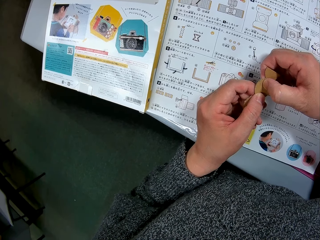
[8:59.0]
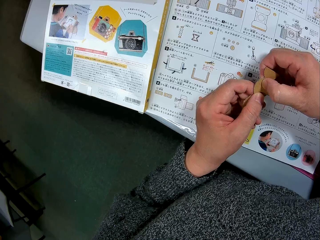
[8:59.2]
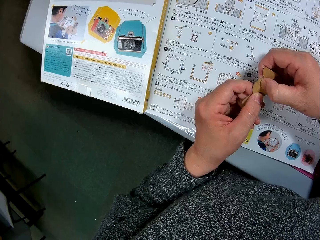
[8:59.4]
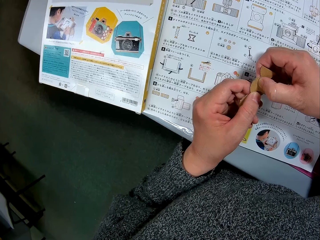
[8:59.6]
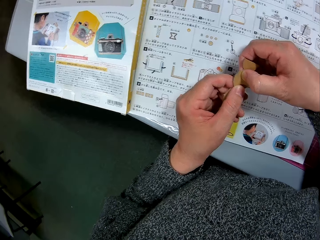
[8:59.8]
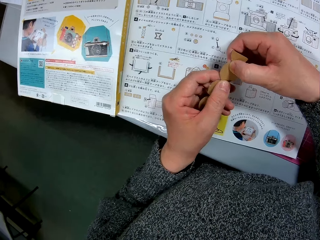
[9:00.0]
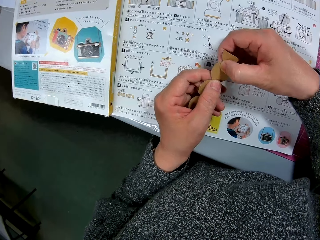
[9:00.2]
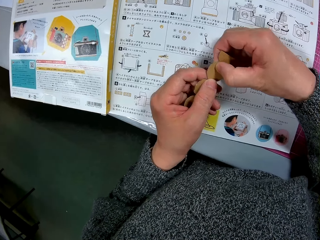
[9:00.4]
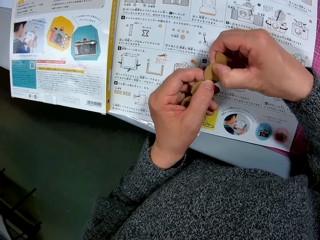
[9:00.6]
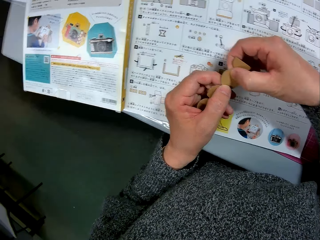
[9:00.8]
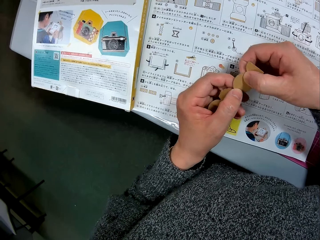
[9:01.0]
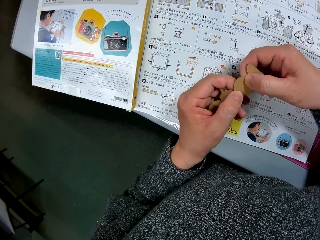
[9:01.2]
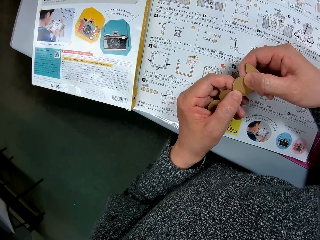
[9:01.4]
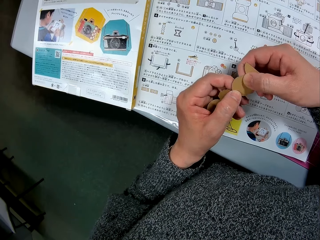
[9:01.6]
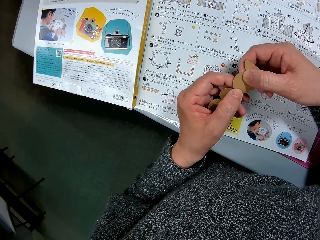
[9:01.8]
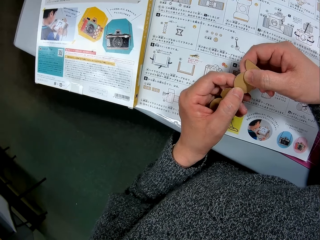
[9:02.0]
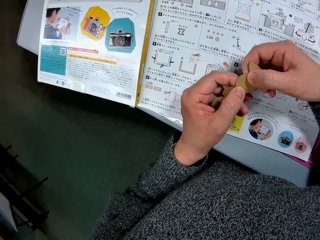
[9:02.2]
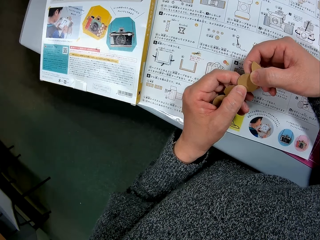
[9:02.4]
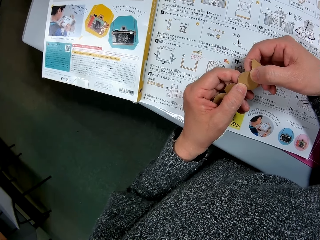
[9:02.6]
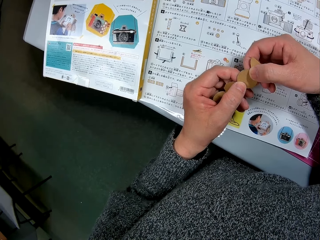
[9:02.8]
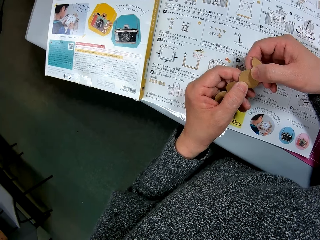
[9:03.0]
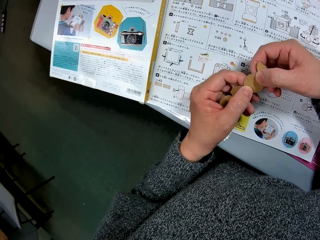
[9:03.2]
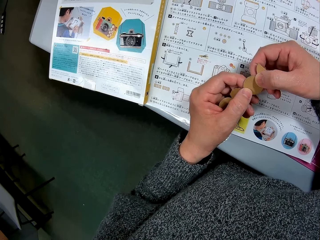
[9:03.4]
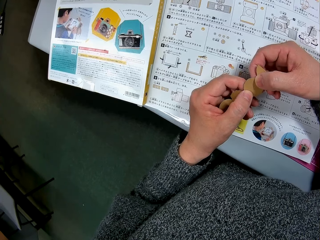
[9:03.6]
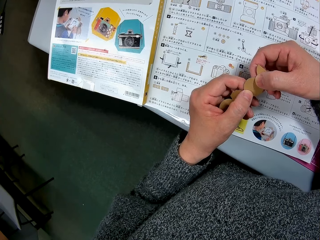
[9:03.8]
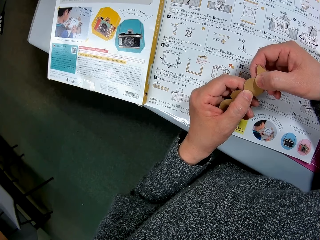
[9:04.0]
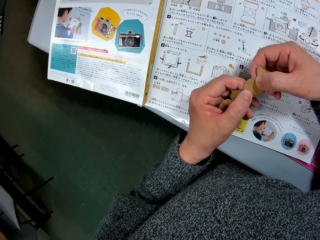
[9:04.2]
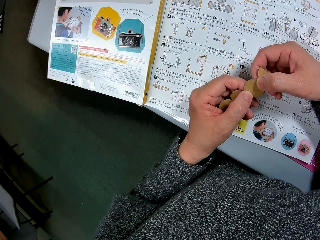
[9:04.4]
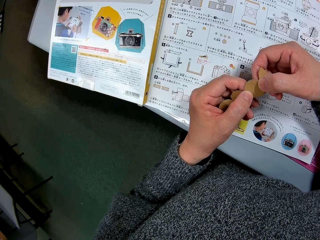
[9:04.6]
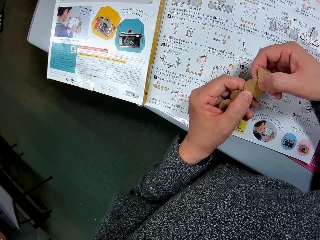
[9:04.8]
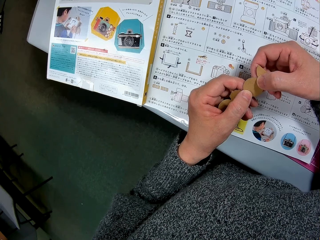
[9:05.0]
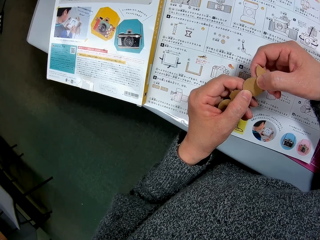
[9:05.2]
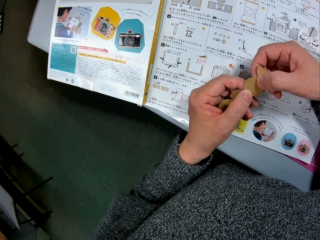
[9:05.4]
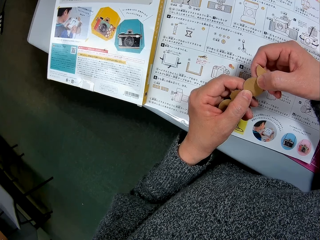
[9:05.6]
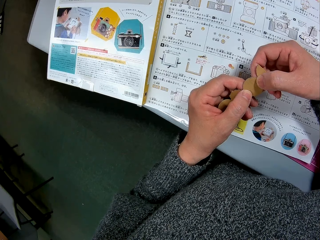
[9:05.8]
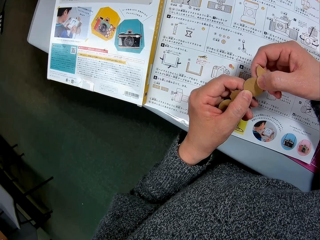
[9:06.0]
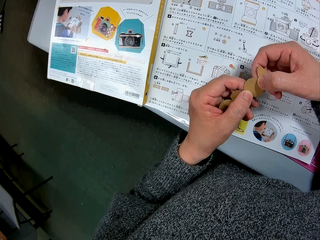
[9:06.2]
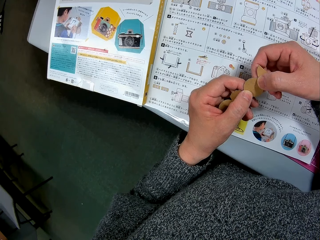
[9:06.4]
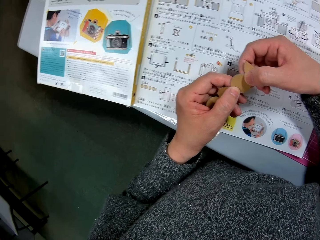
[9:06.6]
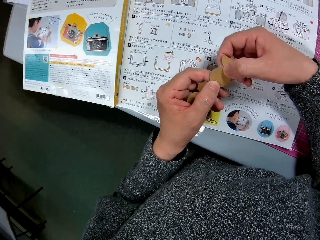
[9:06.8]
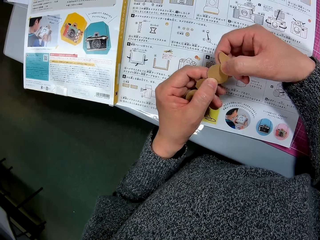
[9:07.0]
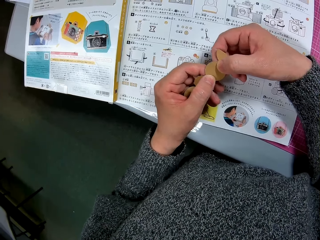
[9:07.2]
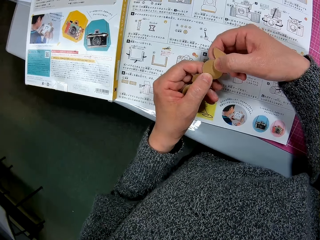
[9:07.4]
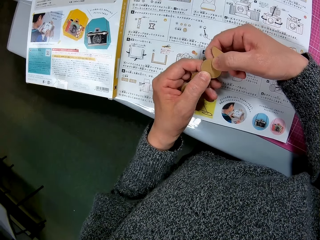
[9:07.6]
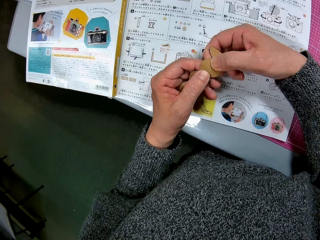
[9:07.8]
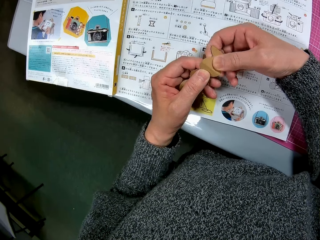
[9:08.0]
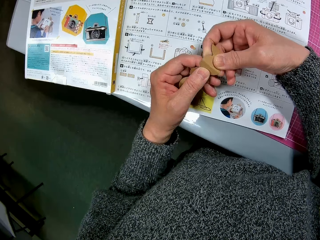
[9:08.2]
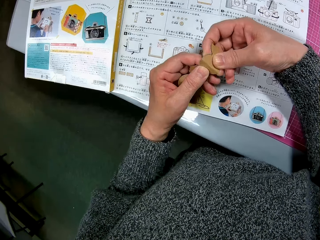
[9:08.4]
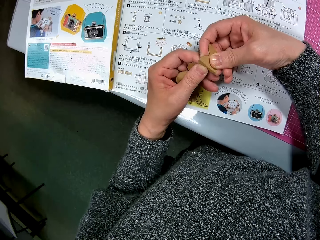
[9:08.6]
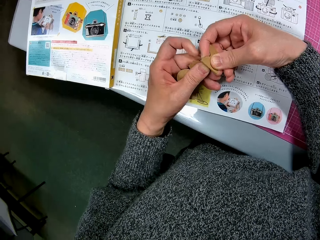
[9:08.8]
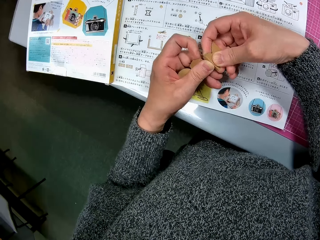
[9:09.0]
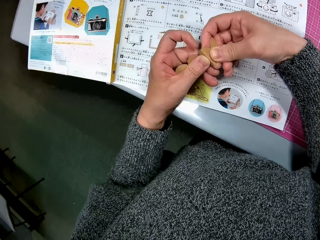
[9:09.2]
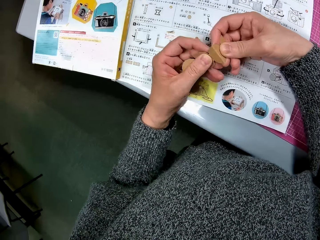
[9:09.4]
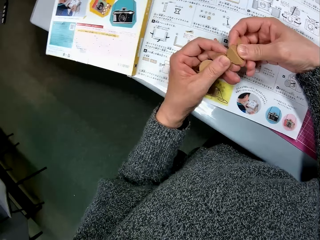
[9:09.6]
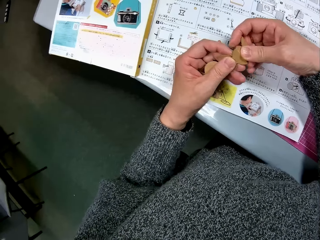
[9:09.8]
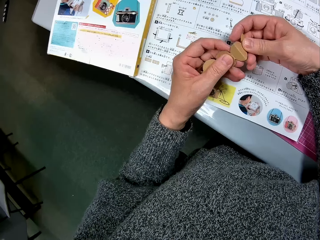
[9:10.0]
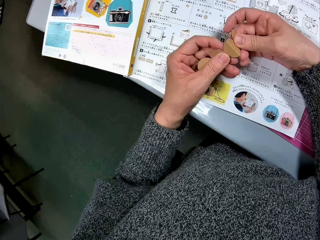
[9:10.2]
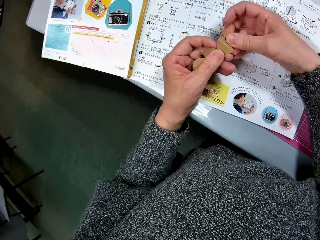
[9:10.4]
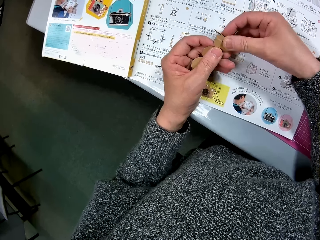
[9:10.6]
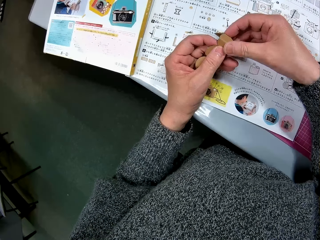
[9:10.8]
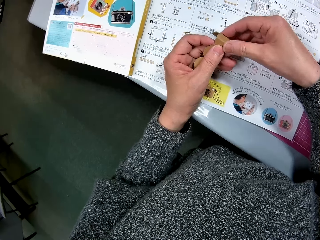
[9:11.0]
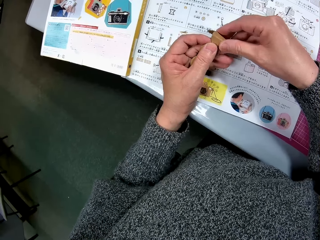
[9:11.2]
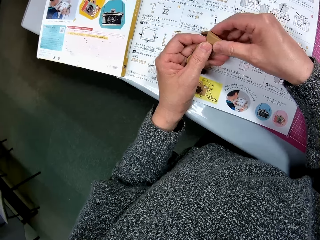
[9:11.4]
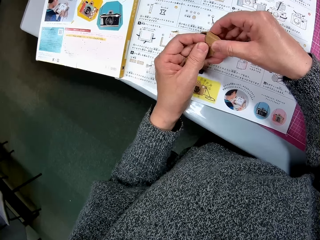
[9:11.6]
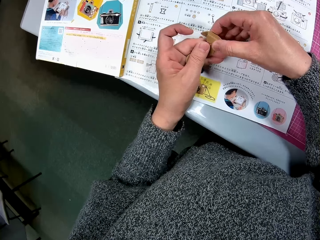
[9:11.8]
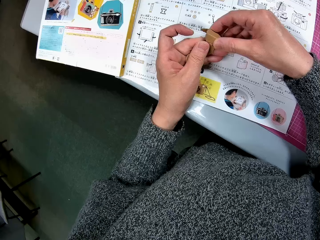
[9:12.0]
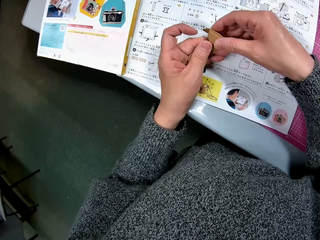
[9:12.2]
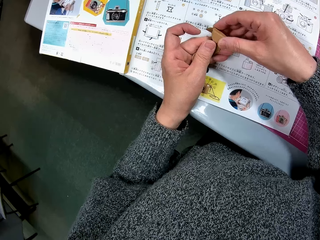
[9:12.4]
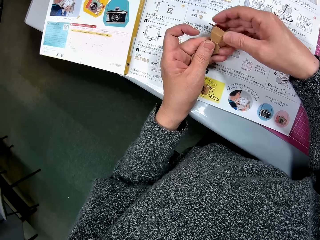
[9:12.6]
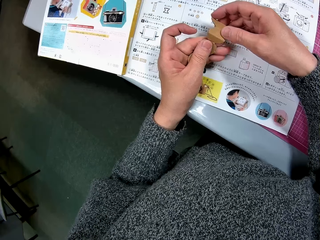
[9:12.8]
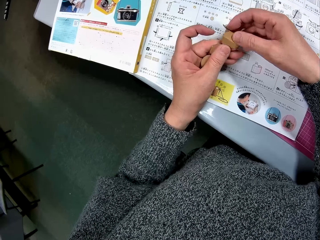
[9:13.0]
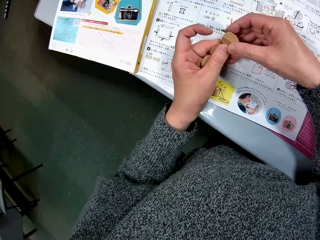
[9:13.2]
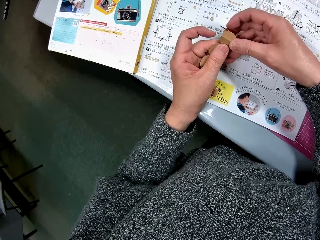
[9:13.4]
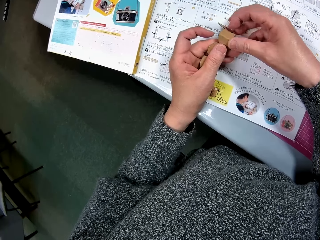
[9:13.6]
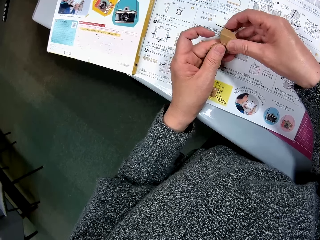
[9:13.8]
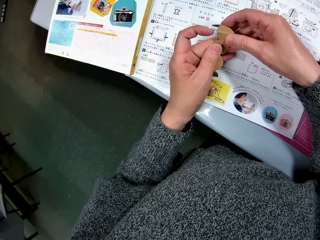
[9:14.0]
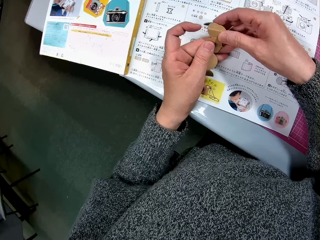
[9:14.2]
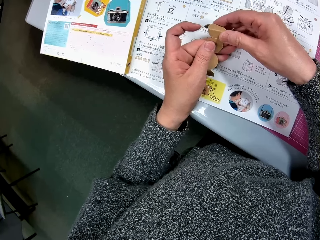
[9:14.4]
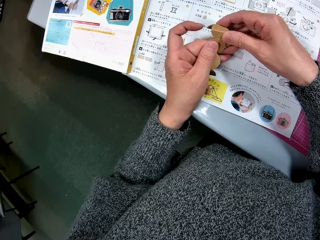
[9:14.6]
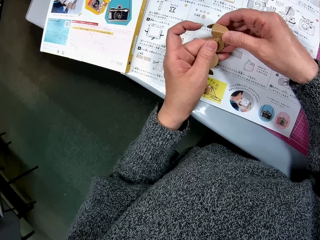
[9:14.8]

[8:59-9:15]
The camera wearer folds the piece of cardboard.

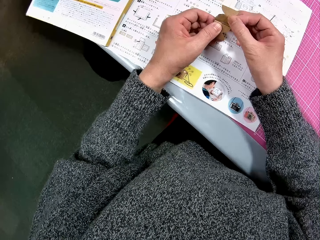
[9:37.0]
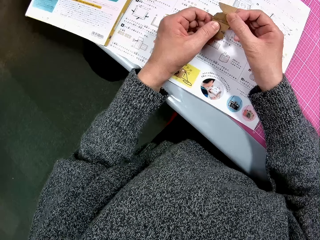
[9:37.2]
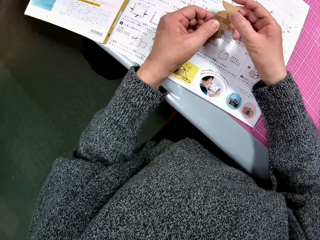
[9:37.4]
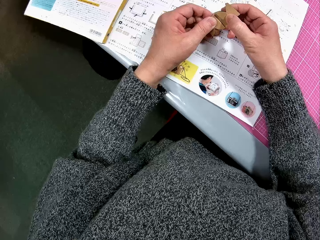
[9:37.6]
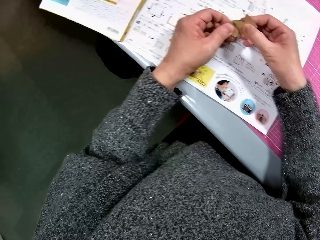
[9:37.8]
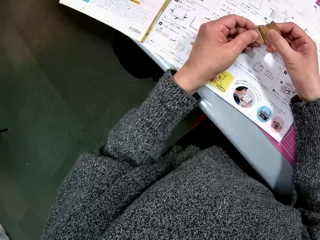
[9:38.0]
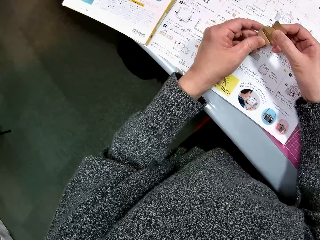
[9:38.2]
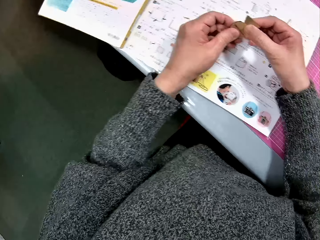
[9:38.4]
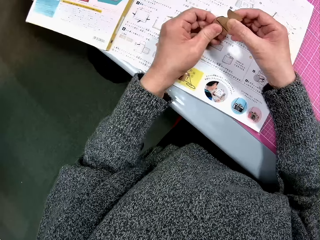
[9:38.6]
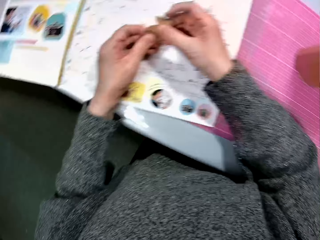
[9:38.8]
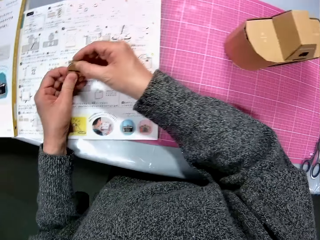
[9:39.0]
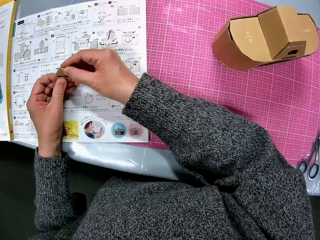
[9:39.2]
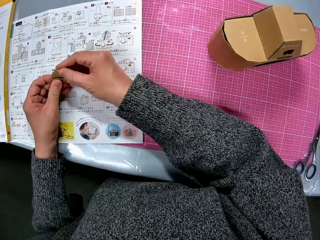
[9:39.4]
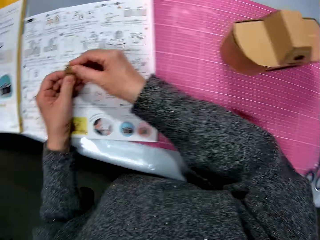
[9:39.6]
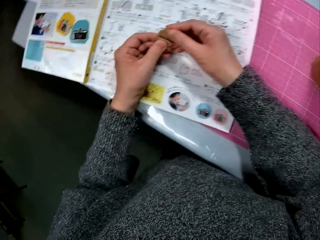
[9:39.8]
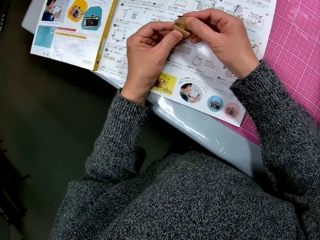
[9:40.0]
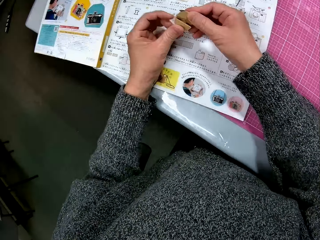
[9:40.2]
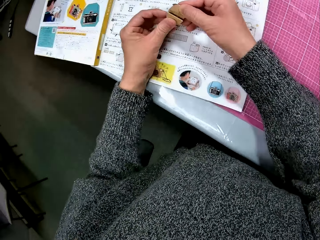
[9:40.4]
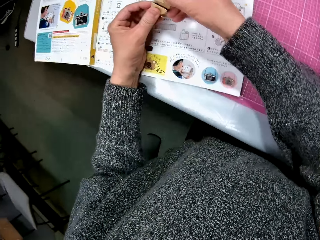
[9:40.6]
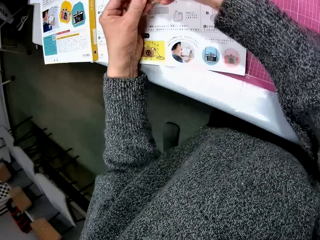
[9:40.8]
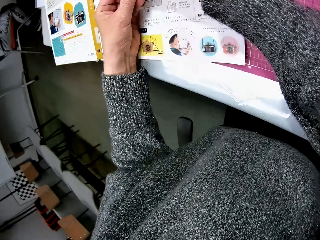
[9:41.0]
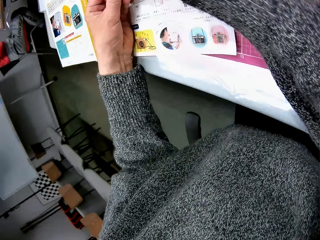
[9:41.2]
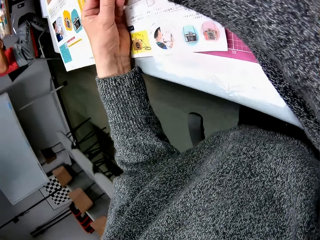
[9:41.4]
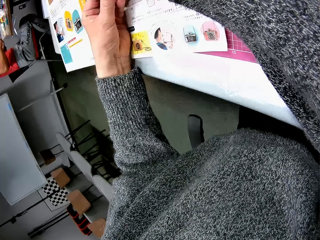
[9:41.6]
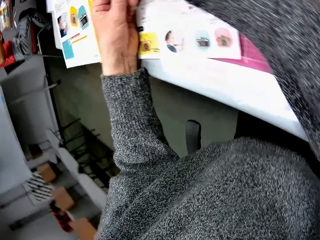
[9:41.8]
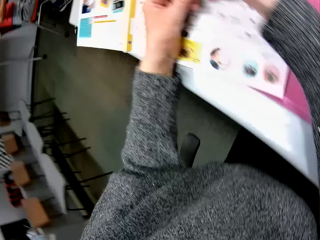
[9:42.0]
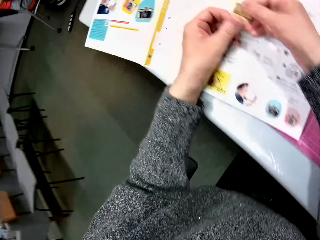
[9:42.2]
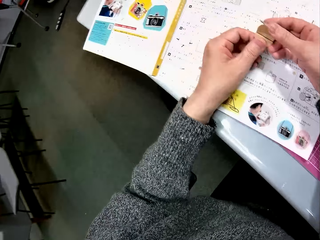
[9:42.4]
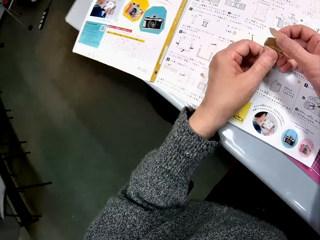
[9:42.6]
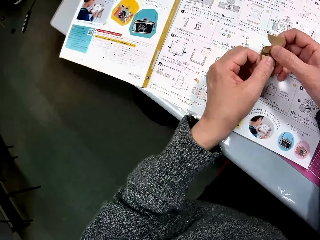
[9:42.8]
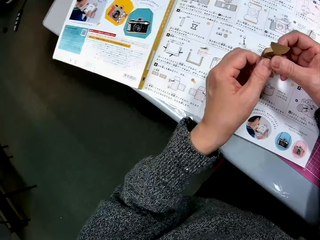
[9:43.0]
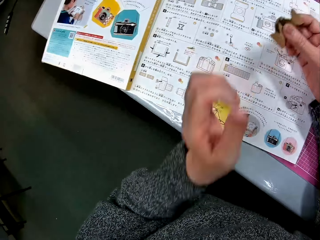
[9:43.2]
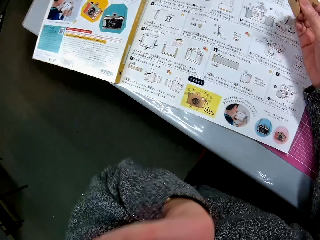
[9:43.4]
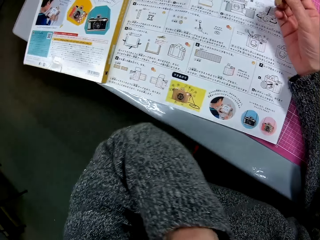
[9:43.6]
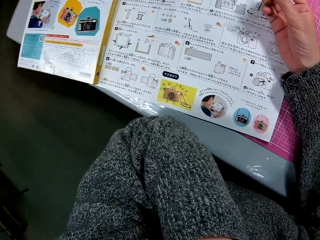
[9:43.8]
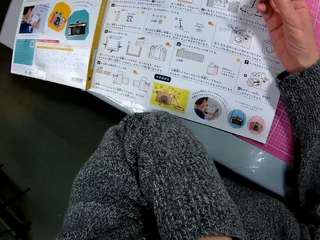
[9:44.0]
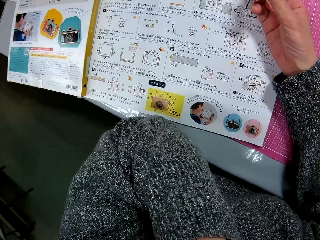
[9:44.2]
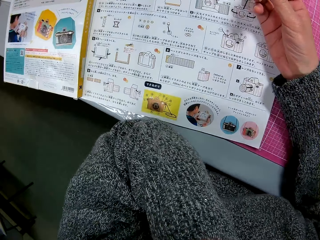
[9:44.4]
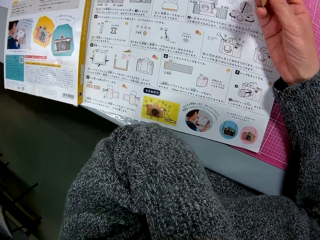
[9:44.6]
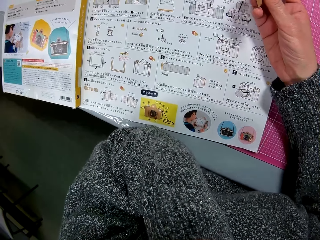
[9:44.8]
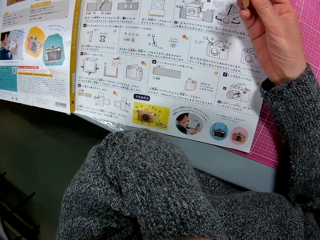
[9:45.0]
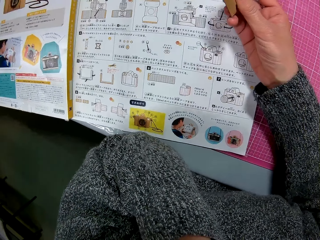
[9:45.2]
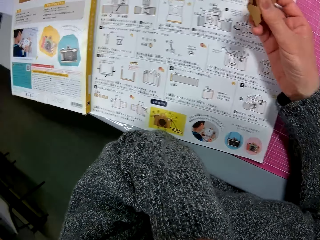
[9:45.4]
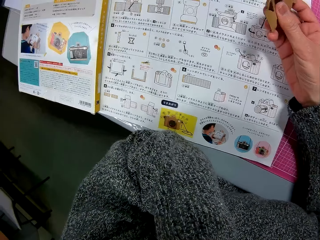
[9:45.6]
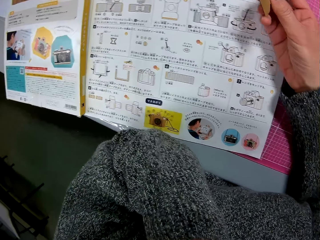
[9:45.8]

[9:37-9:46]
The camera wearer looks right. He folds the piece of cardboard. He looks down. He raises his left hand to his face. He reads the manual.
